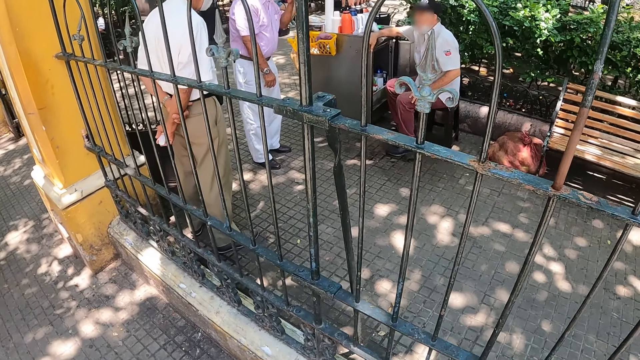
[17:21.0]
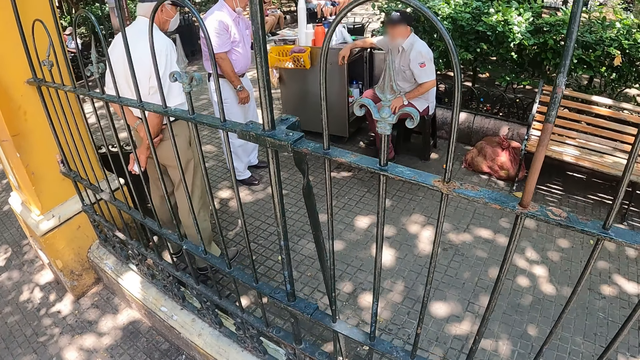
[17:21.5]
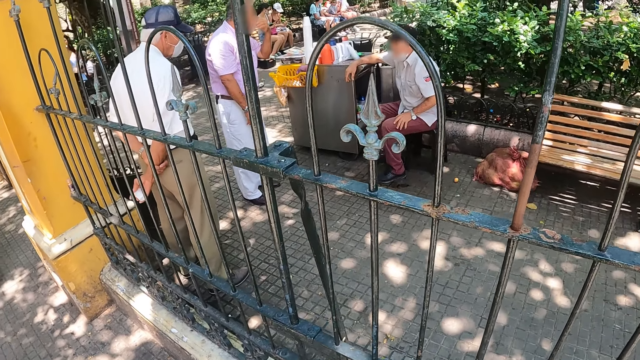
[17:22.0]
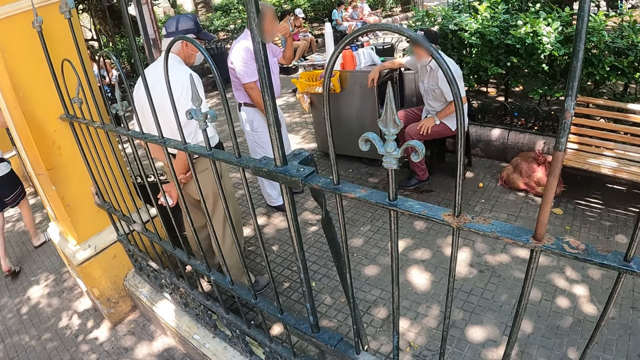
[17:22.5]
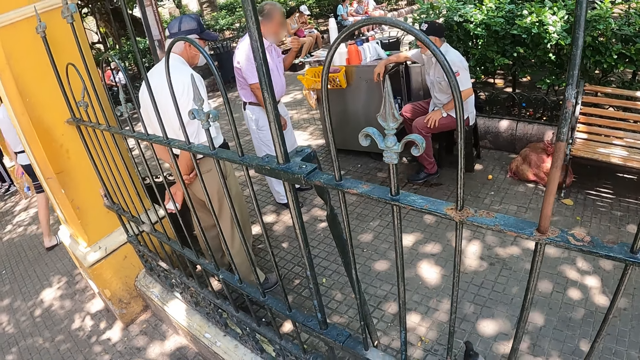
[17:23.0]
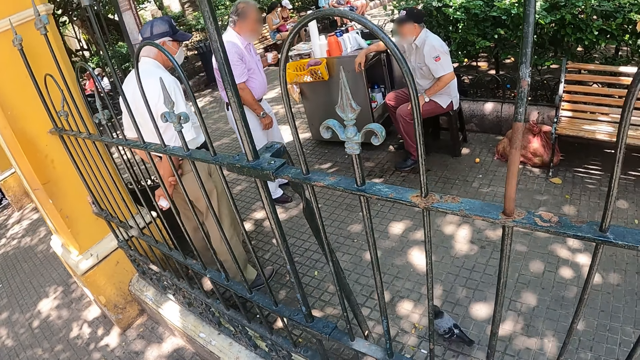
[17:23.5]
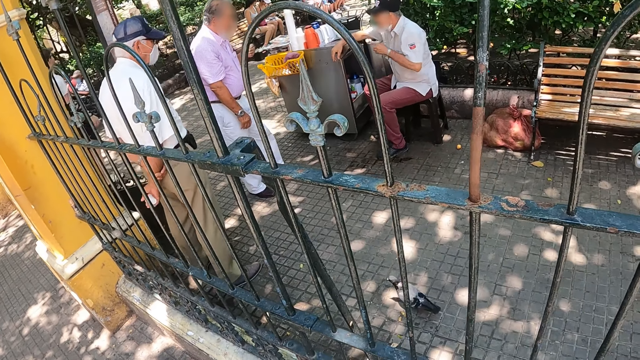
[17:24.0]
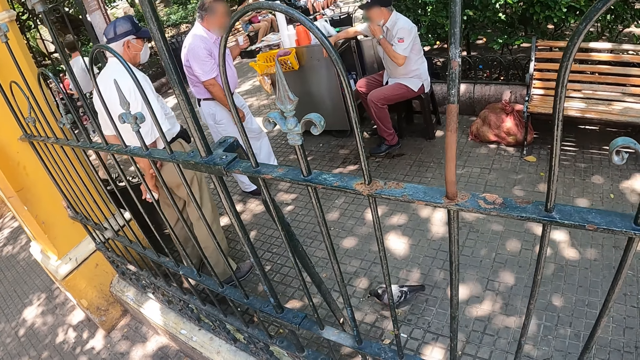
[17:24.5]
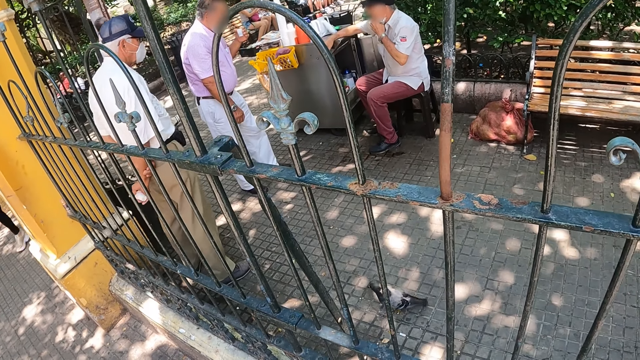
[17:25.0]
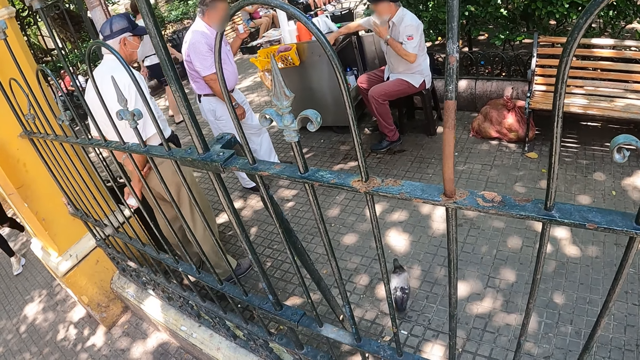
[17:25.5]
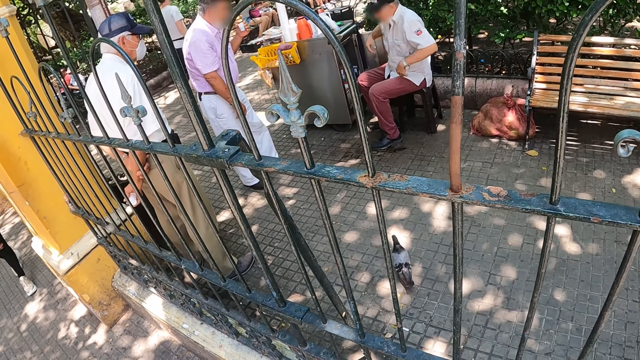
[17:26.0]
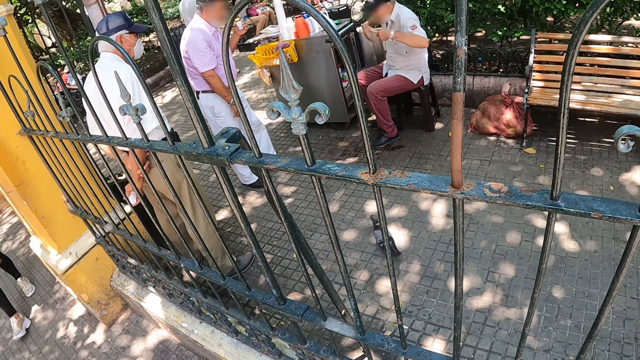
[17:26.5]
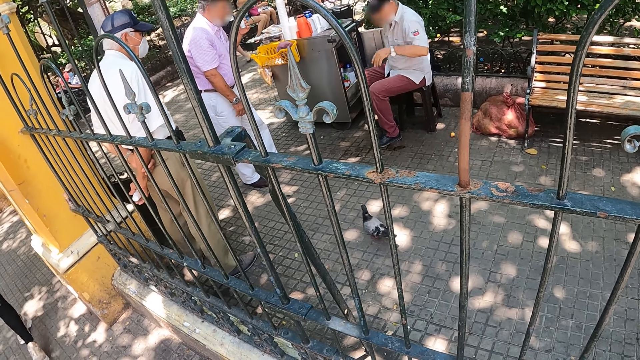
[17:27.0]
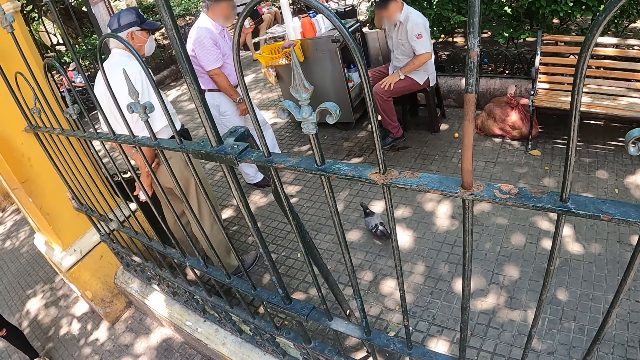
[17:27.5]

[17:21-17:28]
The camera wearer looks across the streets.

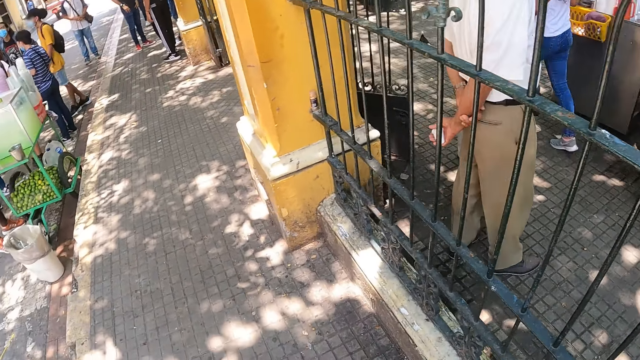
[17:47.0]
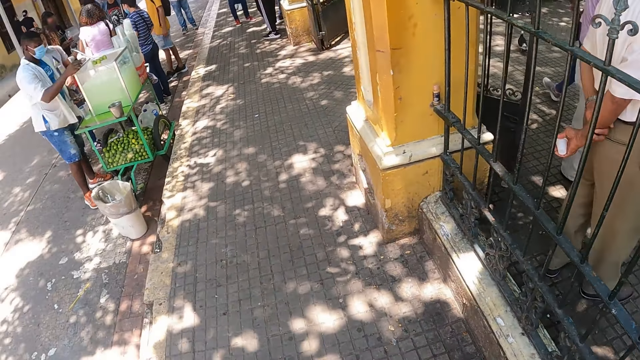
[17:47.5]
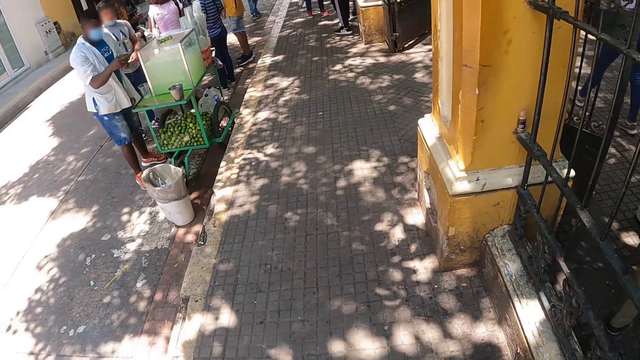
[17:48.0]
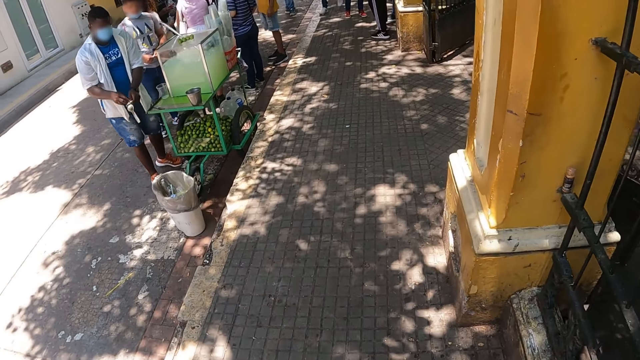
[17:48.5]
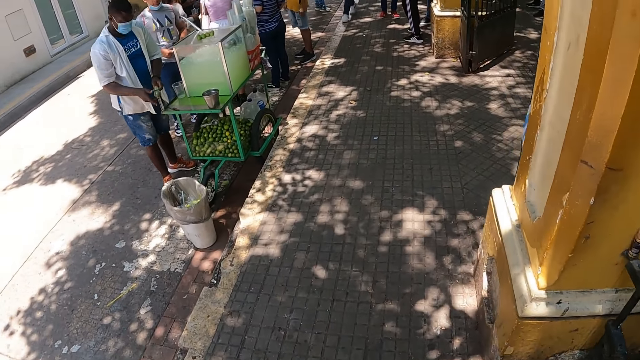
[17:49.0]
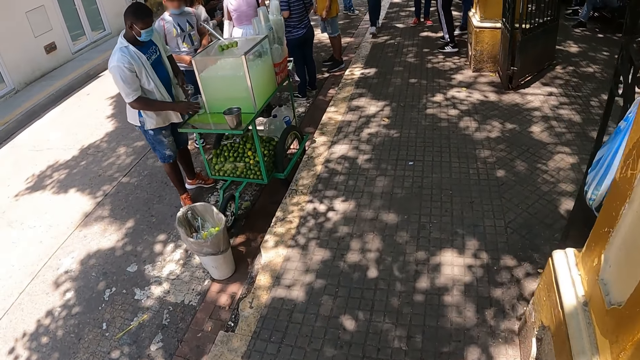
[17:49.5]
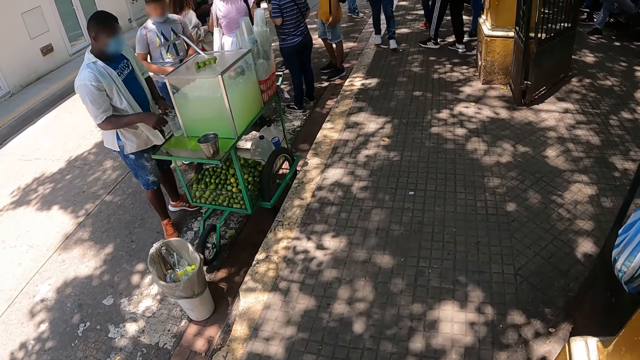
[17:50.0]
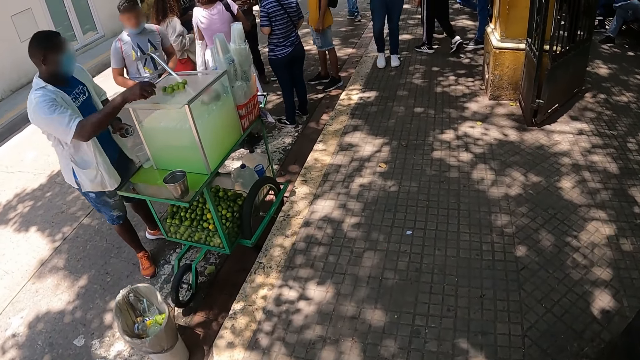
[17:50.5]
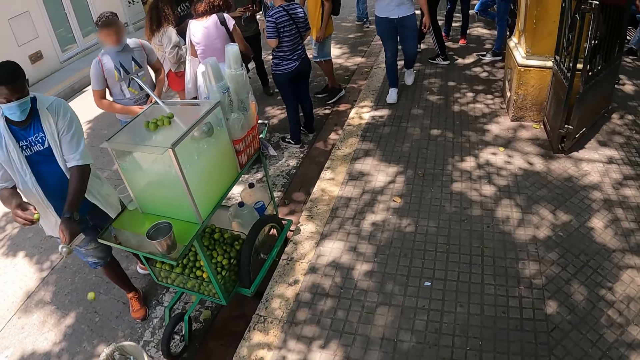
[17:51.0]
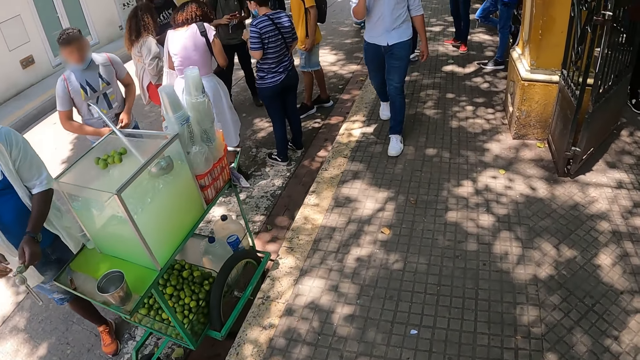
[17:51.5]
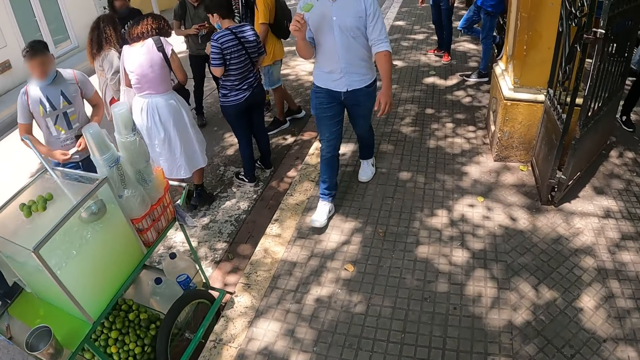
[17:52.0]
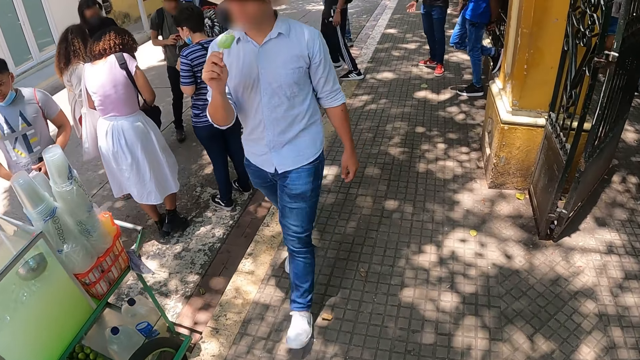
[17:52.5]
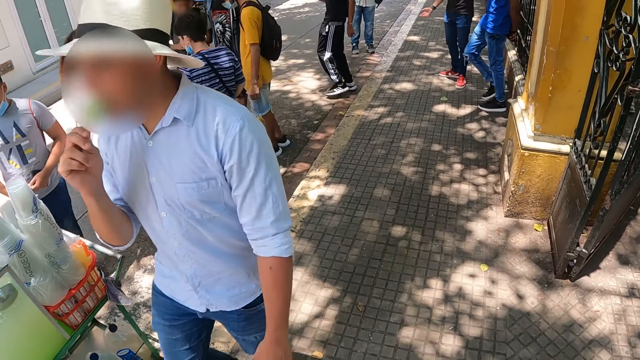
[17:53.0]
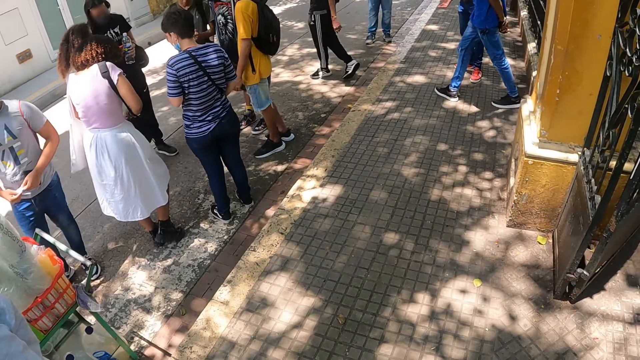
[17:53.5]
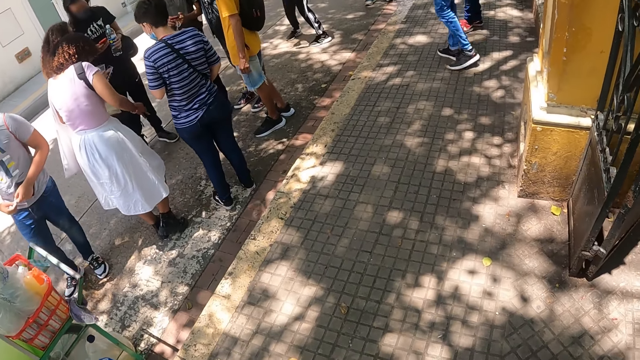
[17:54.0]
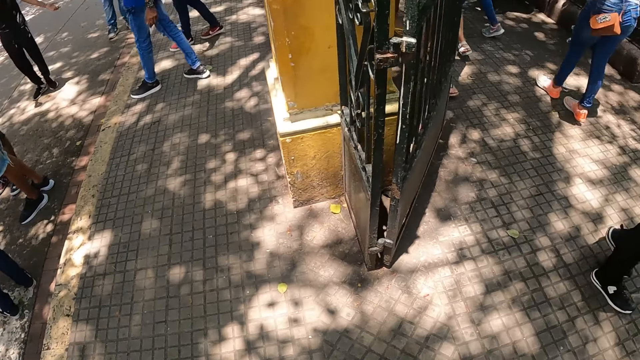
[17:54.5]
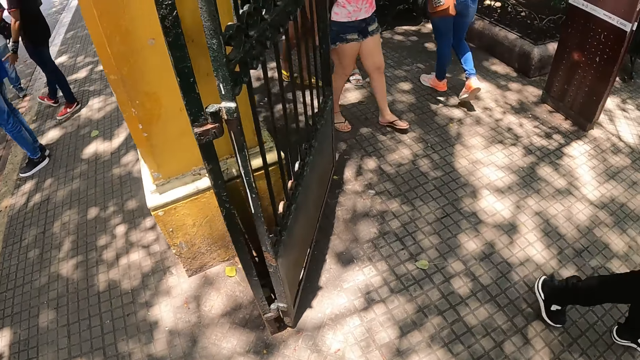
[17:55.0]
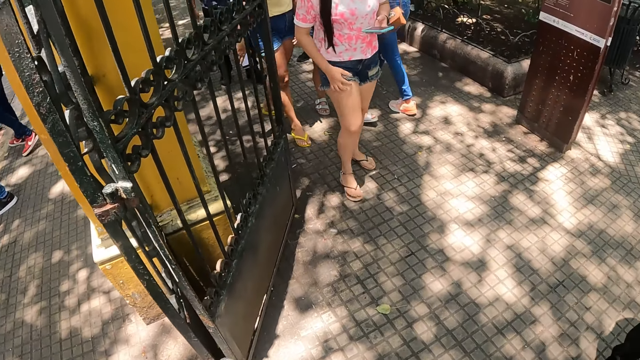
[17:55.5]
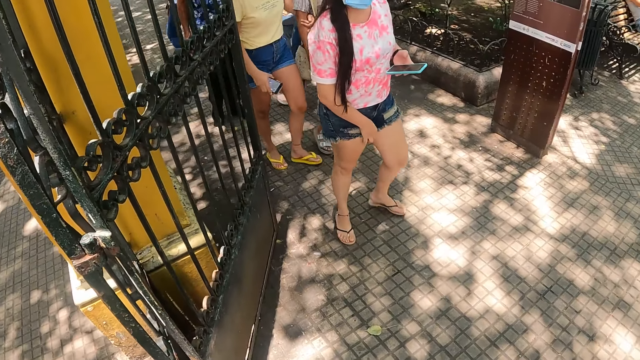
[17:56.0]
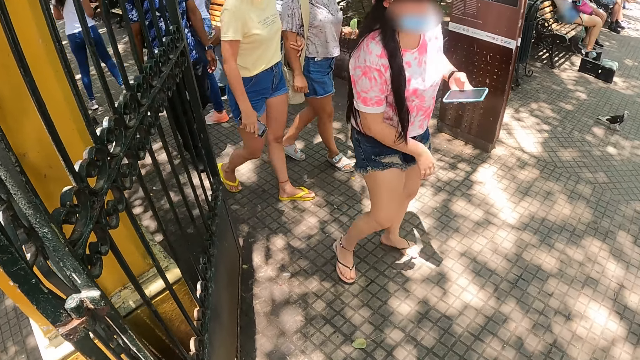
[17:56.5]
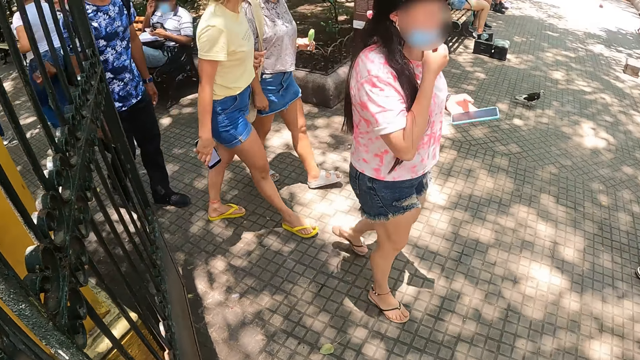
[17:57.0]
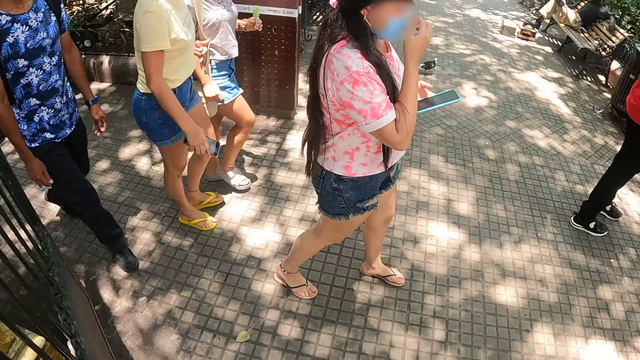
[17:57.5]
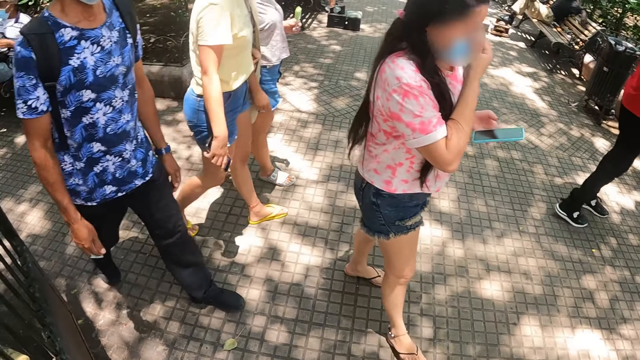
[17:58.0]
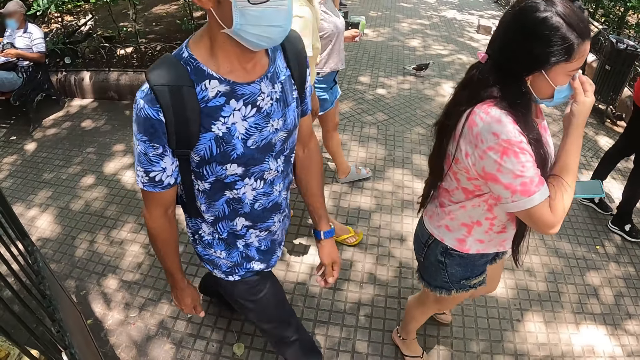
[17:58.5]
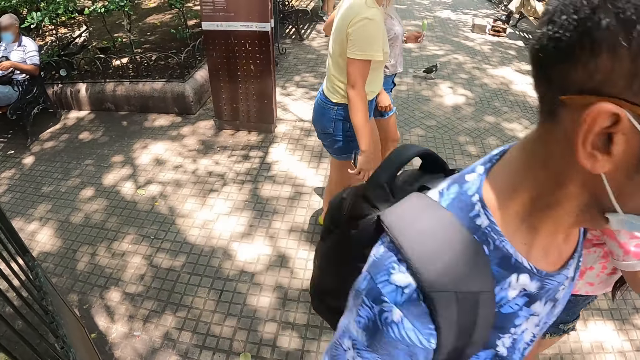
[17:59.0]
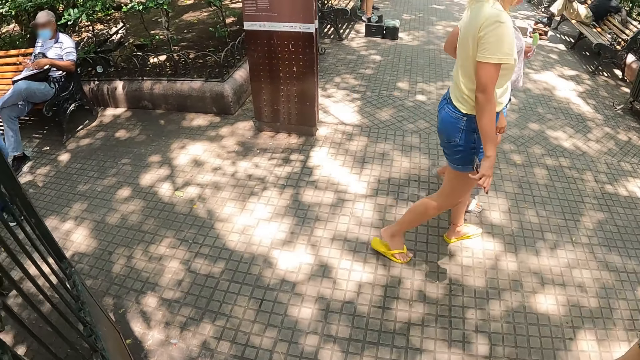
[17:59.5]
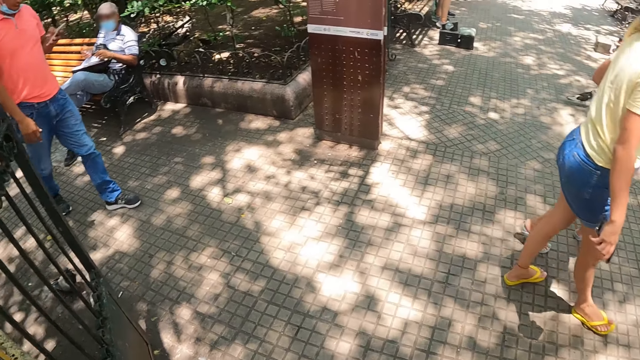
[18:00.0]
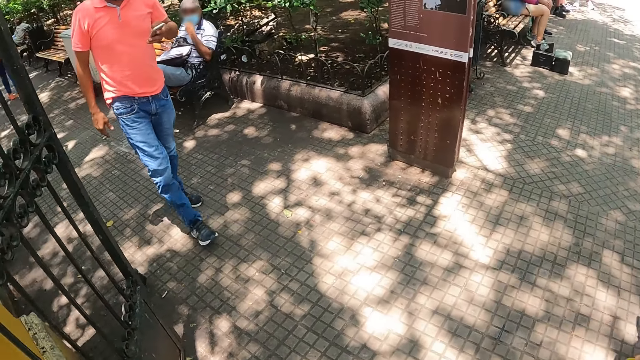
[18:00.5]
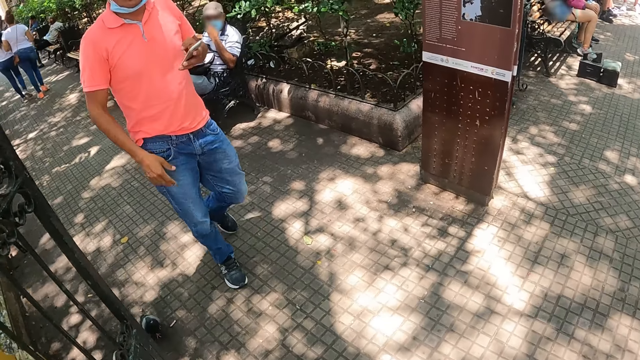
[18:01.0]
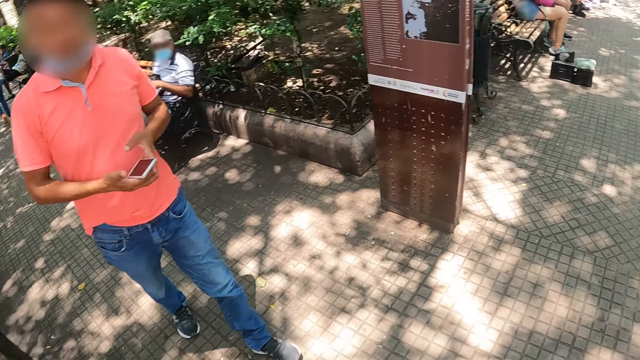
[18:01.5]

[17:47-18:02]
The camera wearer walks around the streets.
